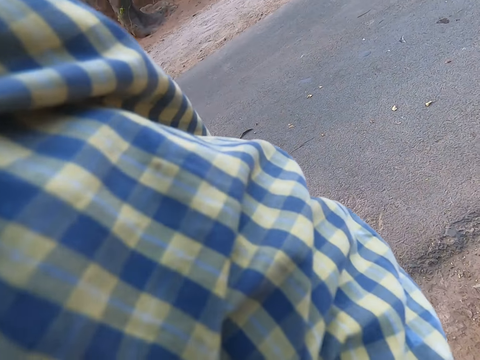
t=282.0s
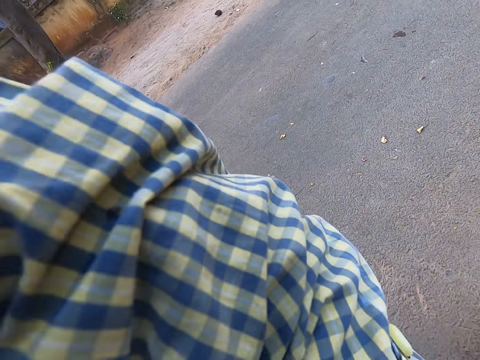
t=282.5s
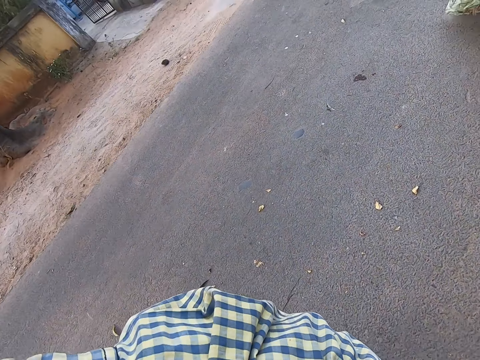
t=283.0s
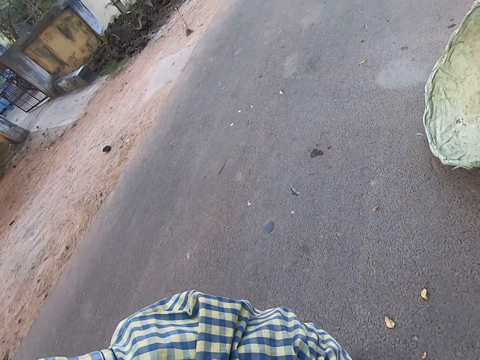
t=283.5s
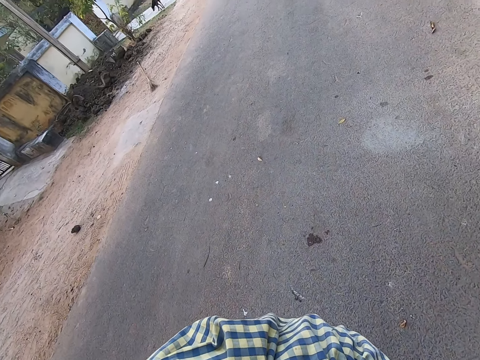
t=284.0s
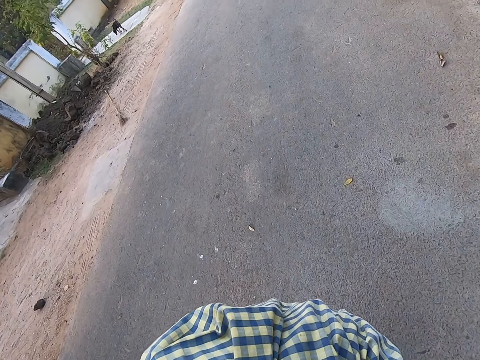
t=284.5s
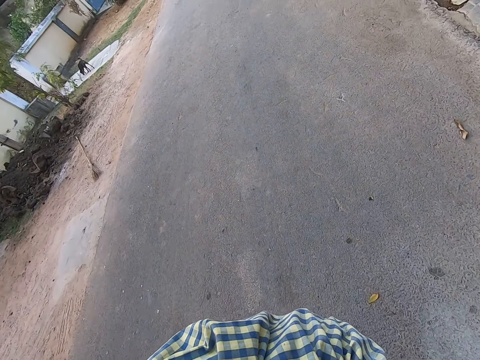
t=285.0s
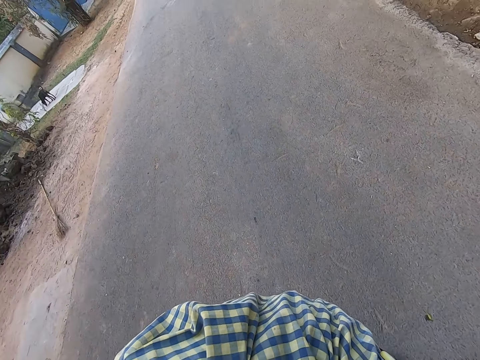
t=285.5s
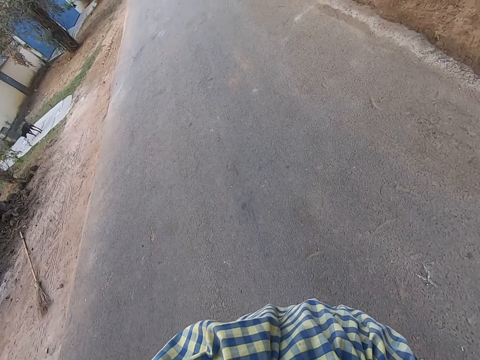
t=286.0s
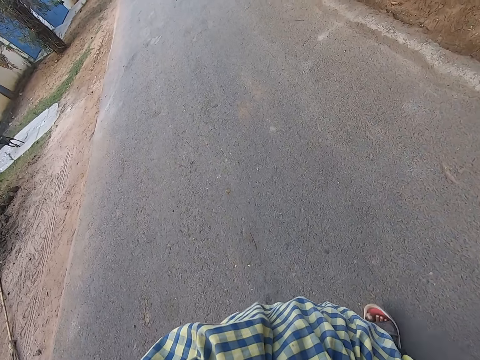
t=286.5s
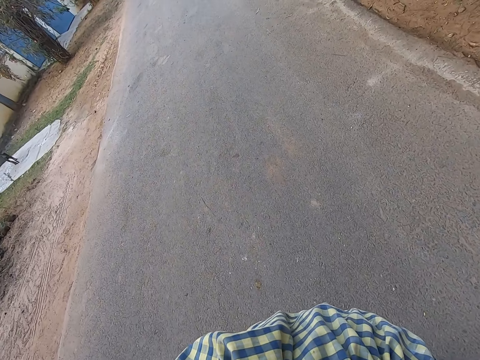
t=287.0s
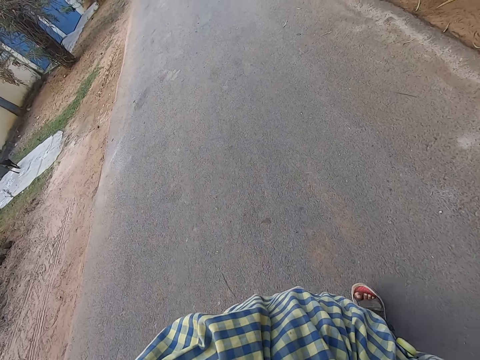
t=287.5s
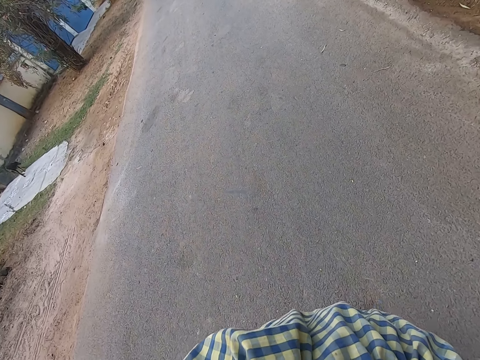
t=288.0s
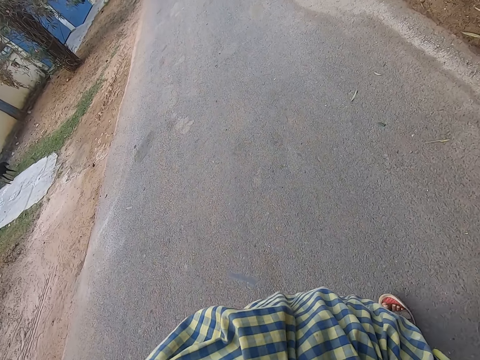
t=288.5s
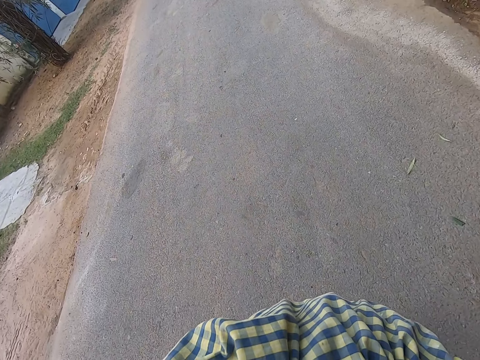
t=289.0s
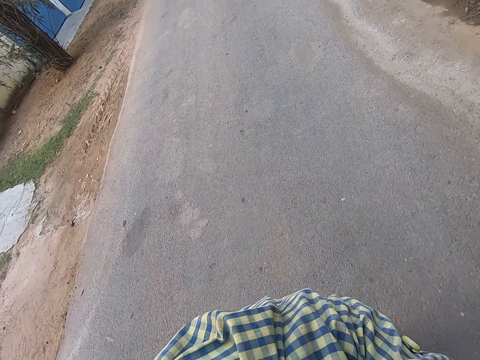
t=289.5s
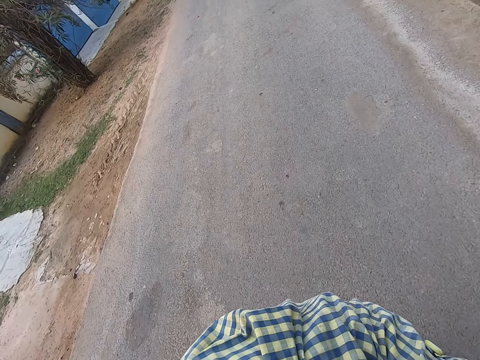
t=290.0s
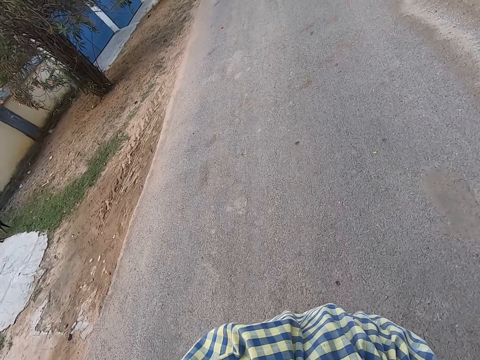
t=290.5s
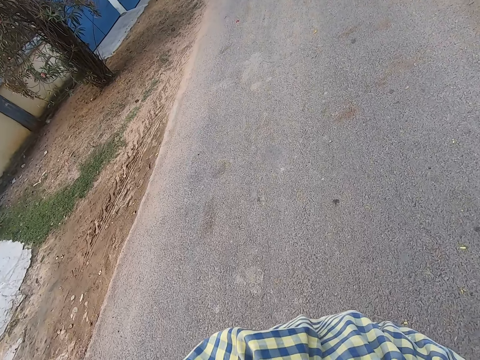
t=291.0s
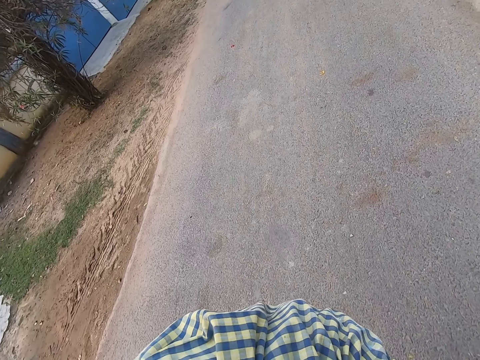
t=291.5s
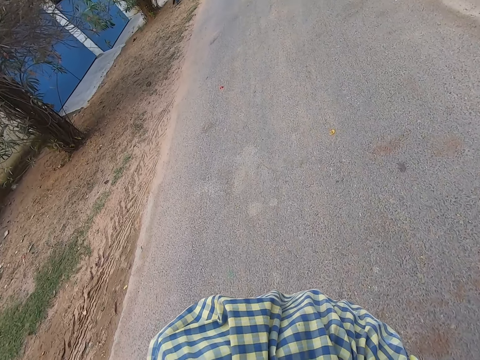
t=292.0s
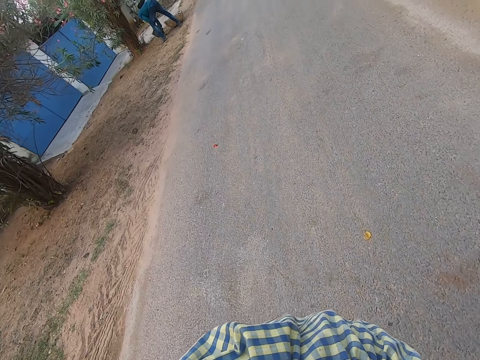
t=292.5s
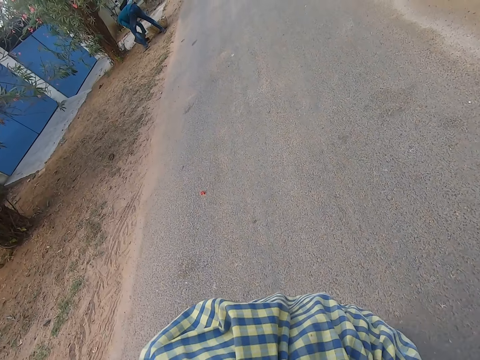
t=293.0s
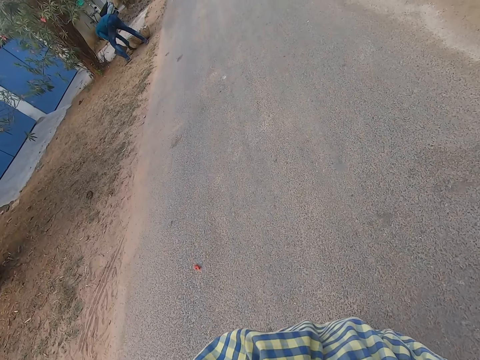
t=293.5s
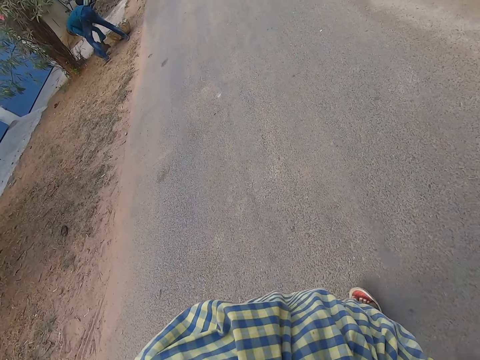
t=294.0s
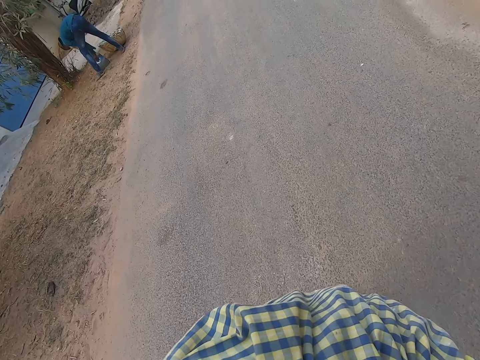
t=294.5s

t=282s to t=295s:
The camera wearer puts a tray on the head with the right hand. They walk along the road.

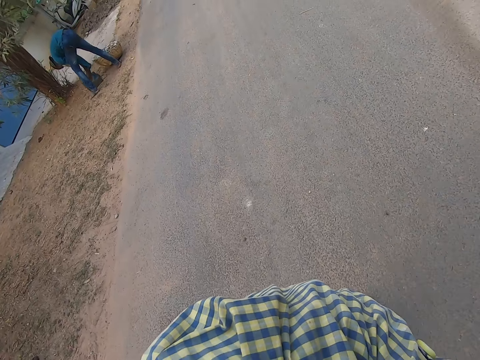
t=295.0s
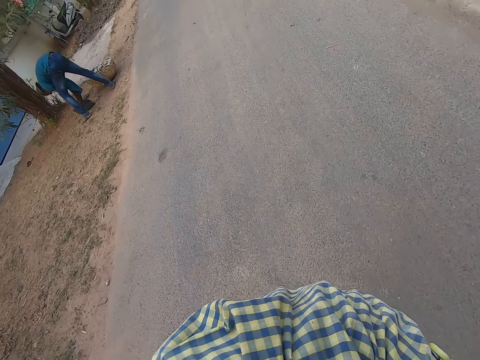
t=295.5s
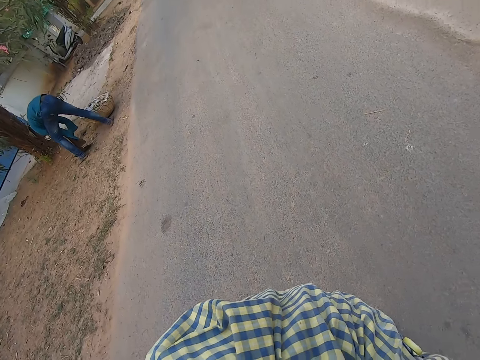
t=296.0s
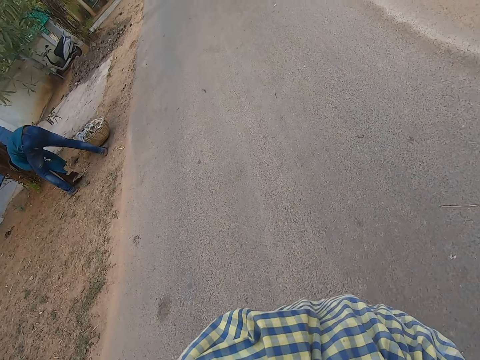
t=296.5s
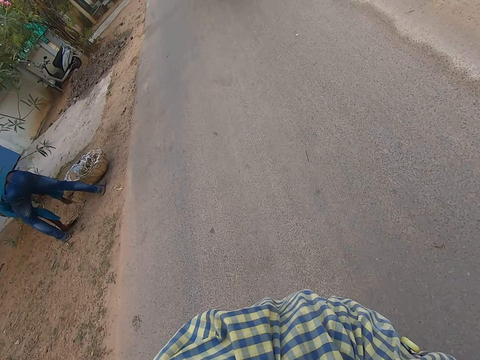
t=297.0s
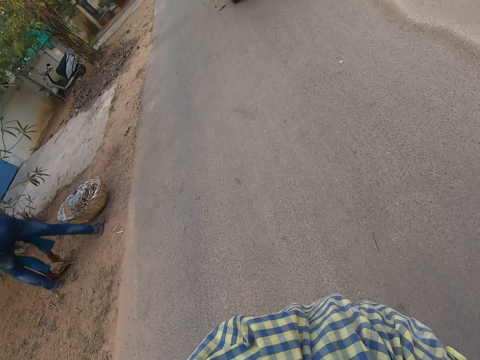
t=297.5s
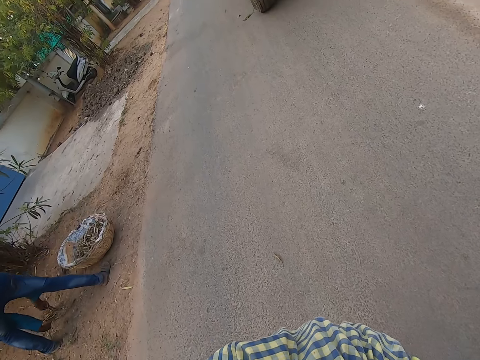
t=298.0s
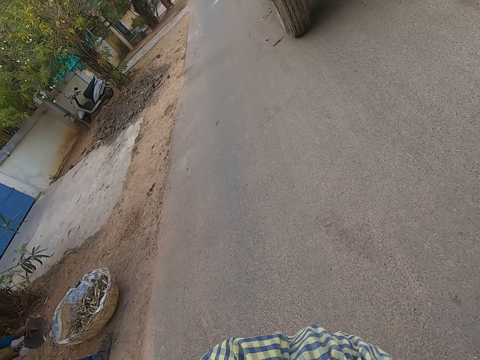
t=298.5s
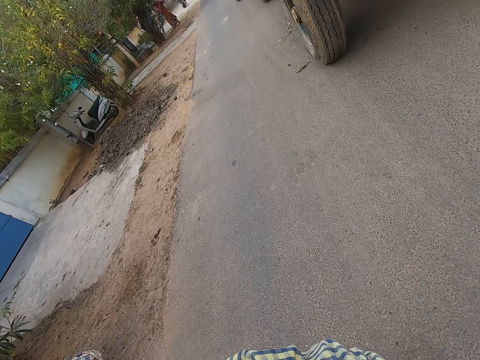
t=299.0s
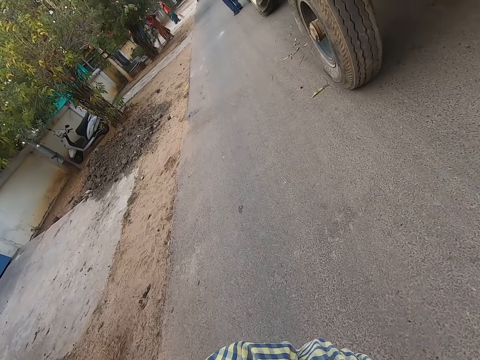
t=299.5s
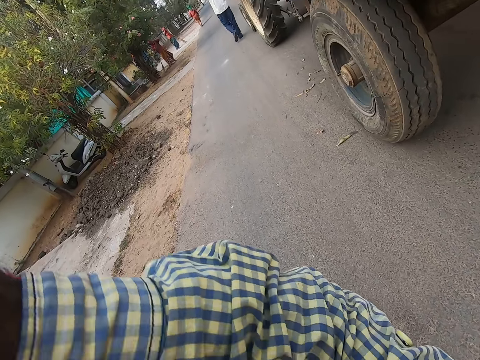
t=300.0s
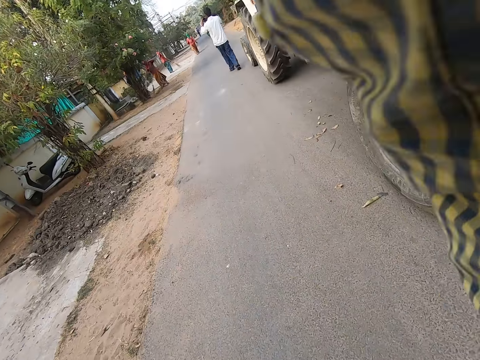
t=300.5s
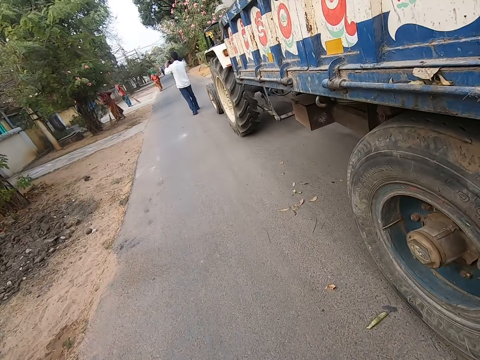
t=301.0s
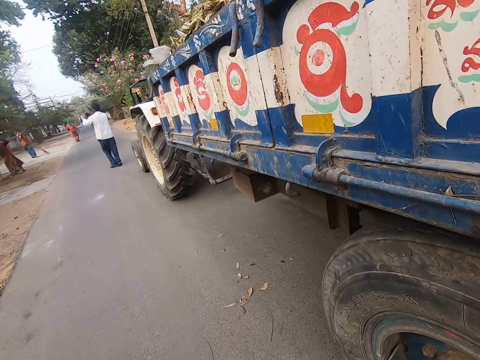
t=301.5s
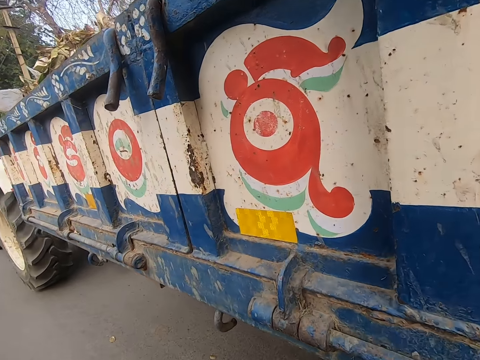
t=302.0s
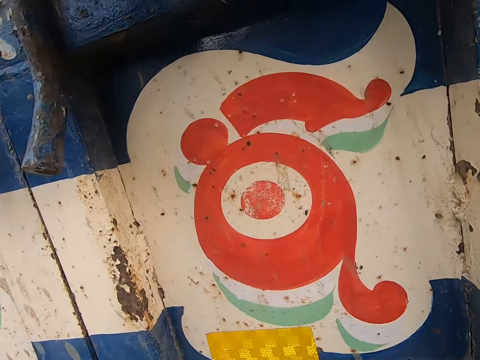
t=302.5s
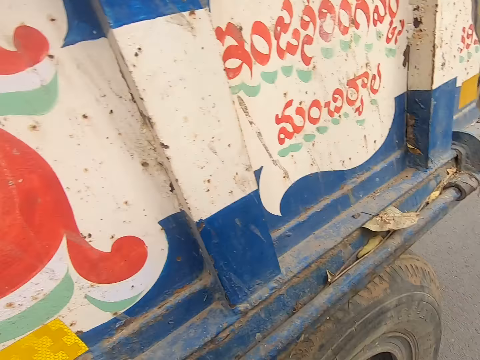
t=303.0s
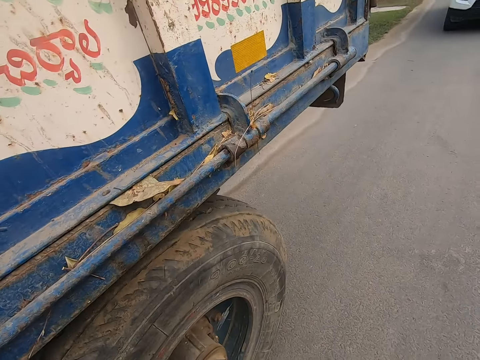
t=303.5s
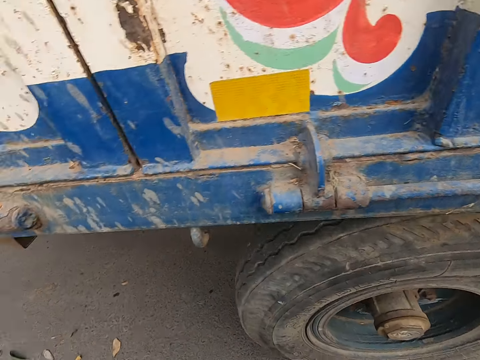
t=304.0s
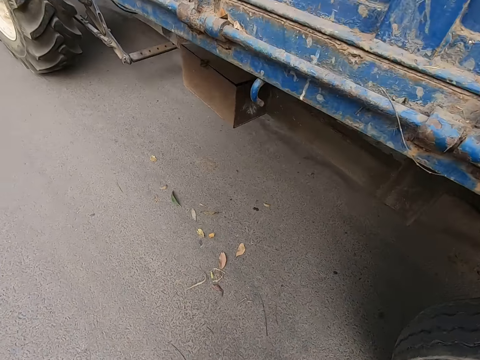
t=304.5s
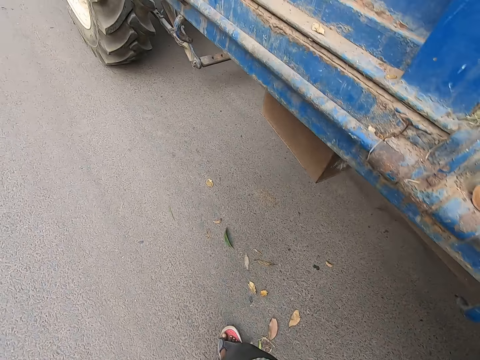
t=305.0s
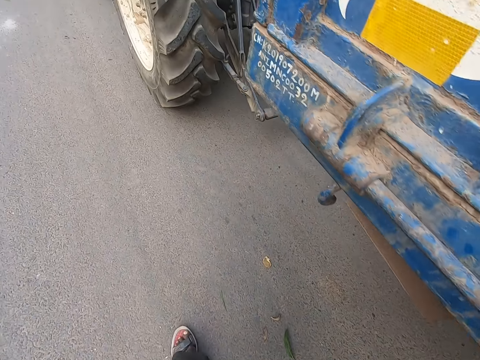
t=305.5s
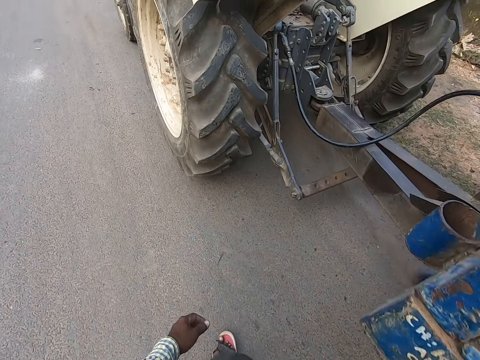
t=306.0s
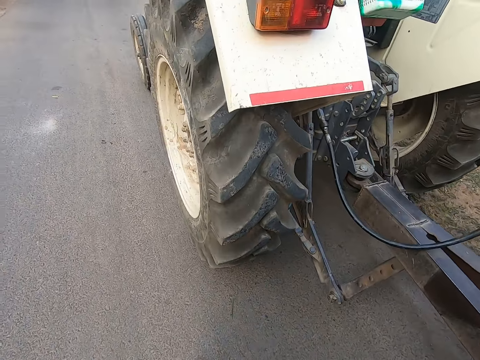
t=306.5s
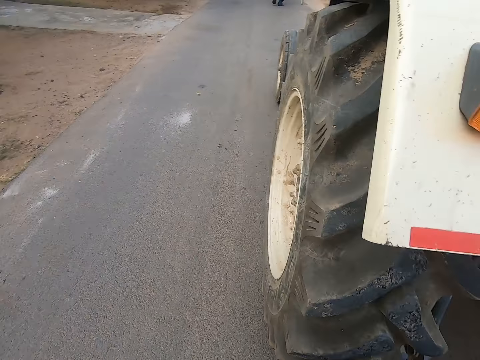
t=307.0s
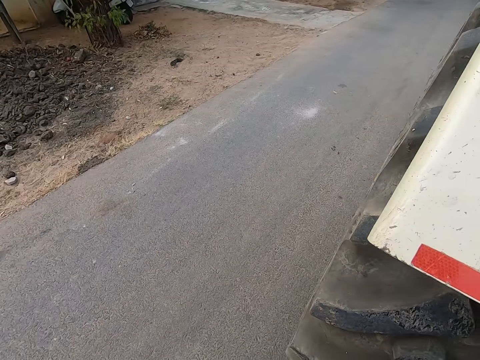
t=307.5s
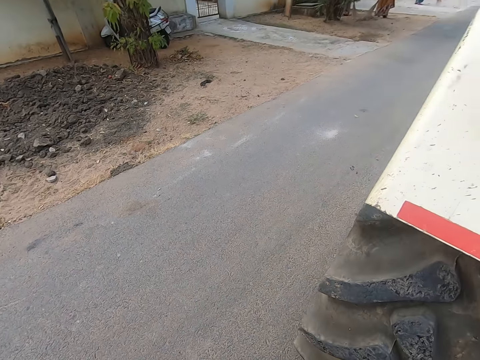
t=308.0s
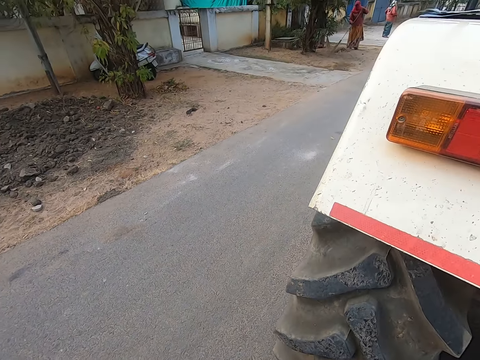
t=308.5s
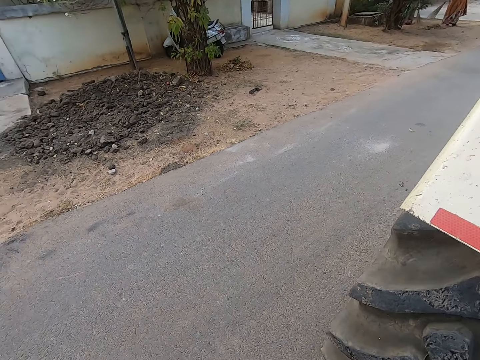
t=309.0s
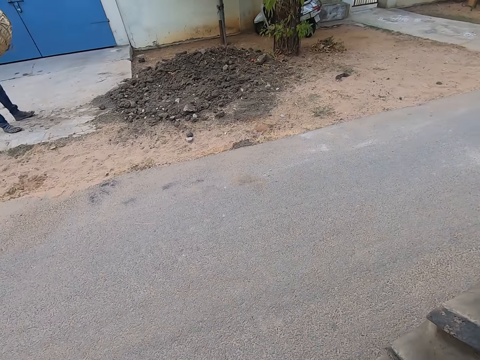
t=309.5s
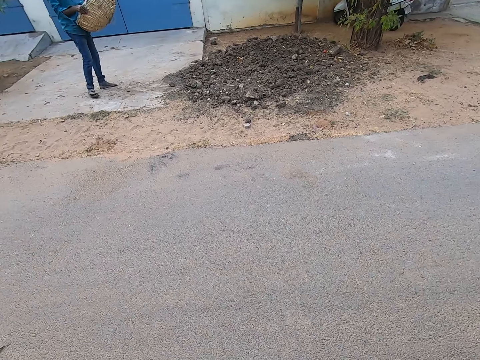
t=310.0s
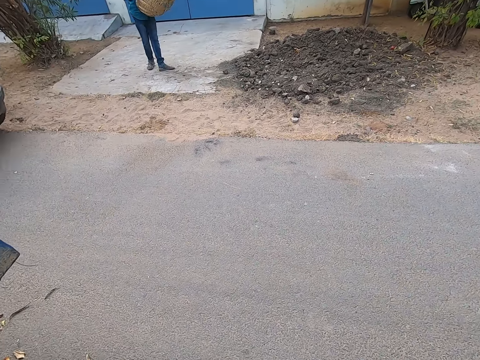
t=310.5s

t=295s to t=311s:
The camera wearer walks past a man. They walk past a truck. They drop a bucket in a tractor. They walk along the tractor and stand along the tractor.
